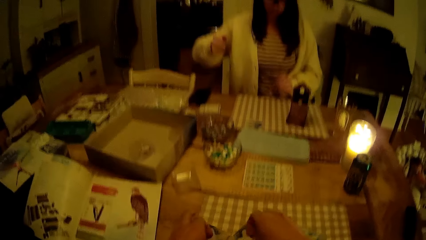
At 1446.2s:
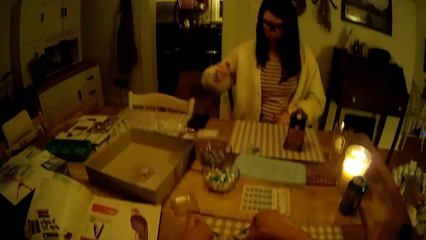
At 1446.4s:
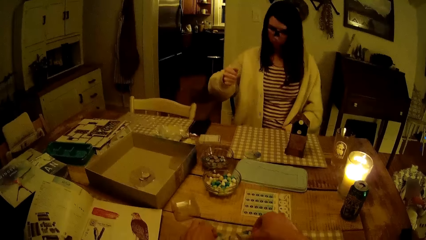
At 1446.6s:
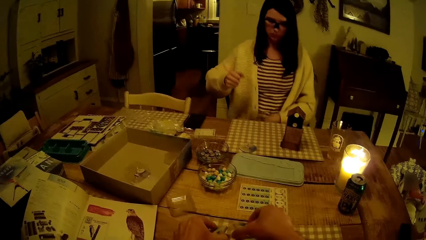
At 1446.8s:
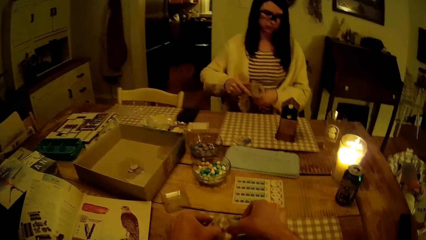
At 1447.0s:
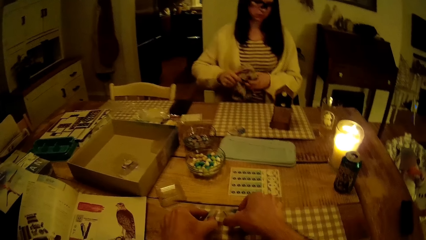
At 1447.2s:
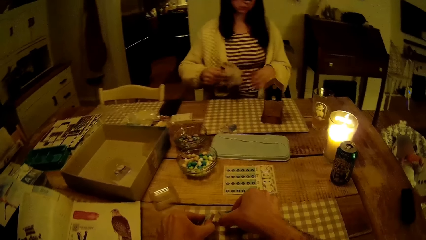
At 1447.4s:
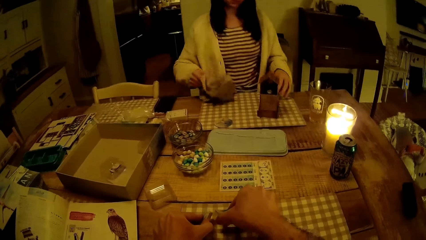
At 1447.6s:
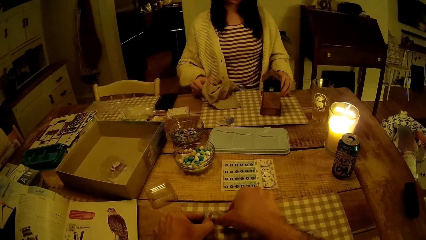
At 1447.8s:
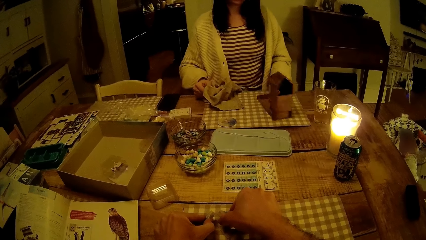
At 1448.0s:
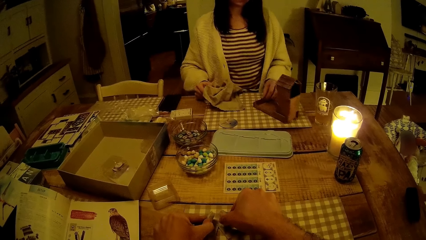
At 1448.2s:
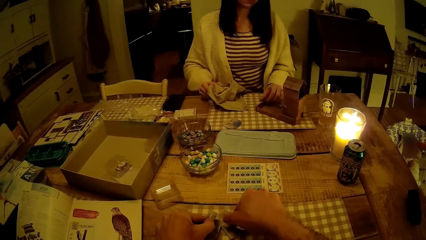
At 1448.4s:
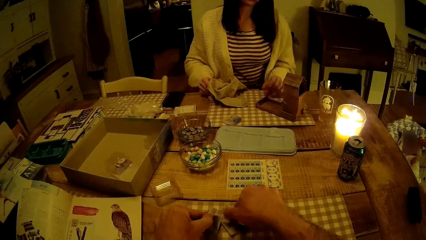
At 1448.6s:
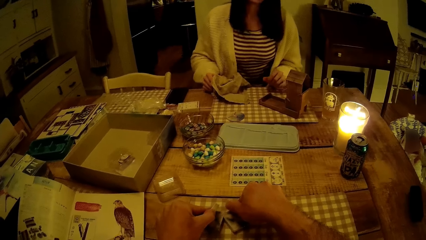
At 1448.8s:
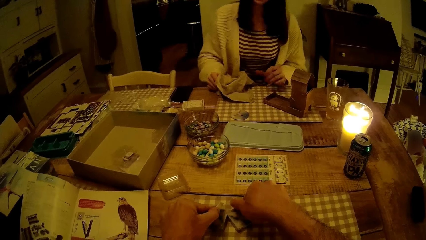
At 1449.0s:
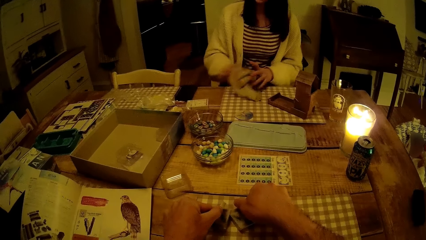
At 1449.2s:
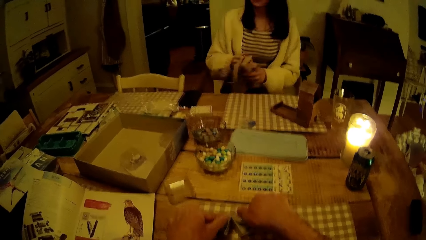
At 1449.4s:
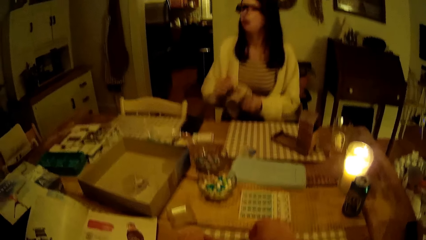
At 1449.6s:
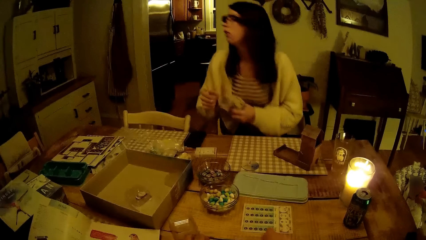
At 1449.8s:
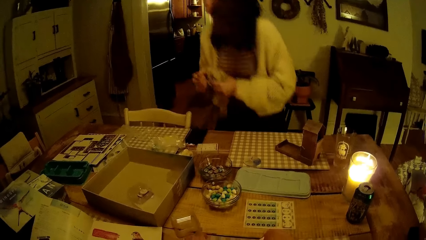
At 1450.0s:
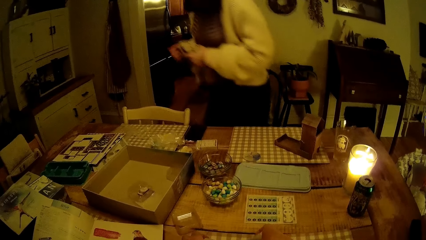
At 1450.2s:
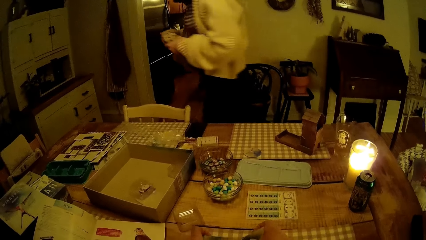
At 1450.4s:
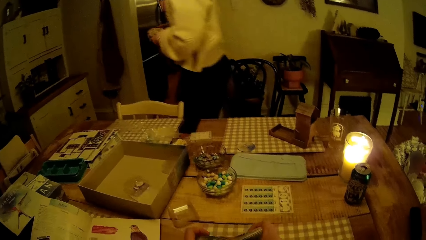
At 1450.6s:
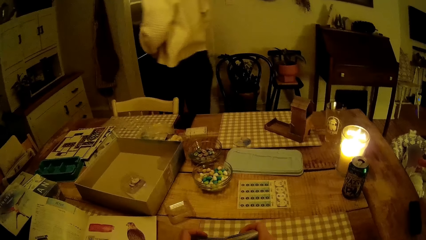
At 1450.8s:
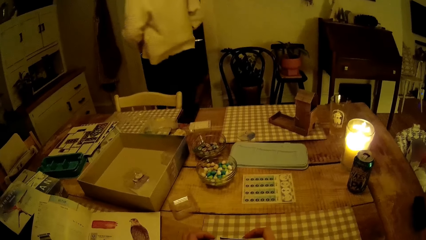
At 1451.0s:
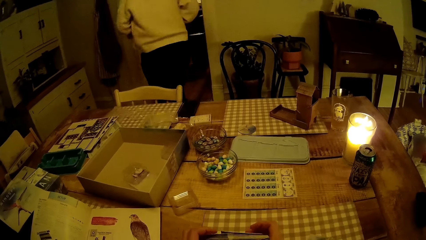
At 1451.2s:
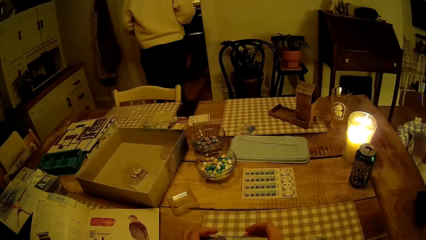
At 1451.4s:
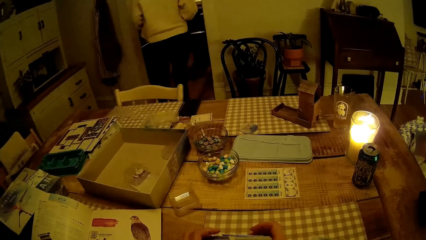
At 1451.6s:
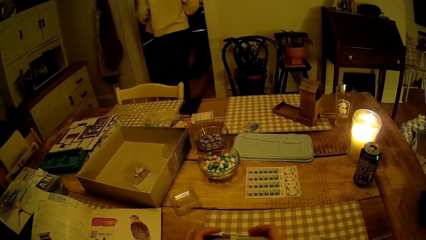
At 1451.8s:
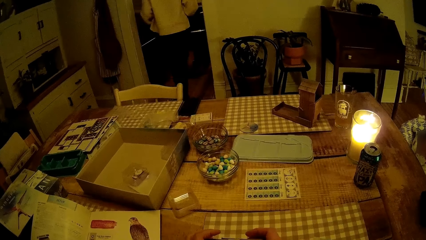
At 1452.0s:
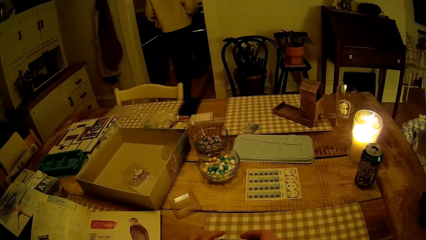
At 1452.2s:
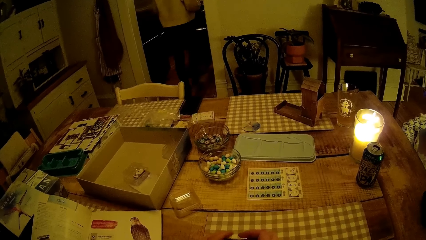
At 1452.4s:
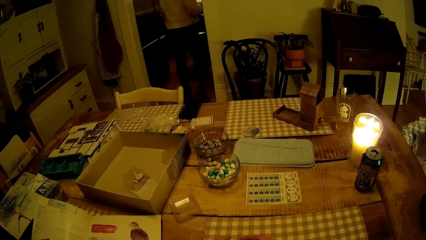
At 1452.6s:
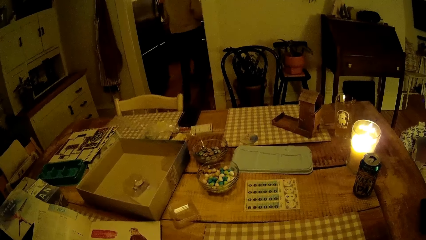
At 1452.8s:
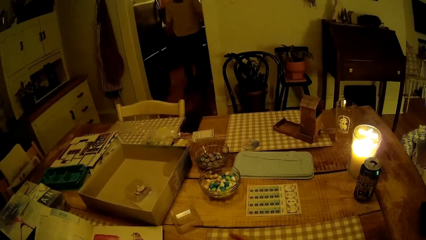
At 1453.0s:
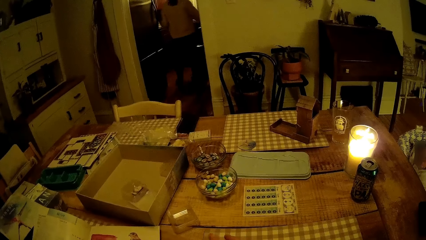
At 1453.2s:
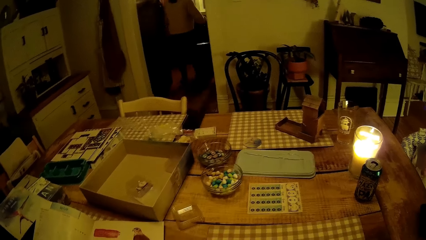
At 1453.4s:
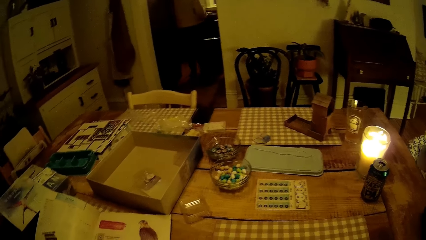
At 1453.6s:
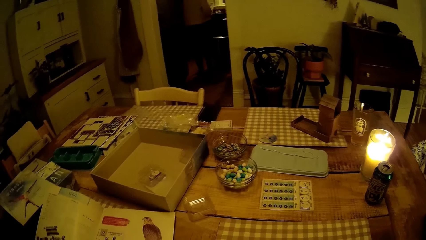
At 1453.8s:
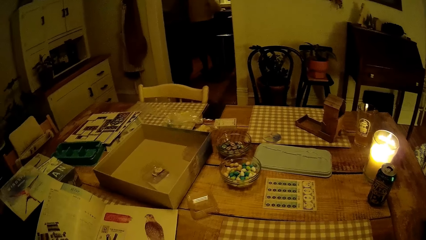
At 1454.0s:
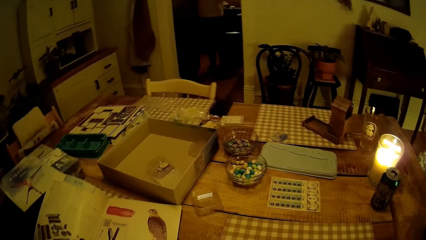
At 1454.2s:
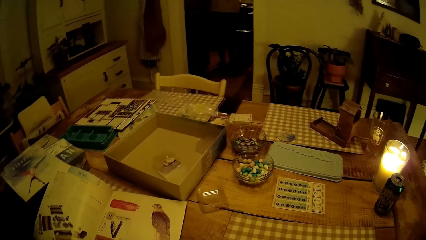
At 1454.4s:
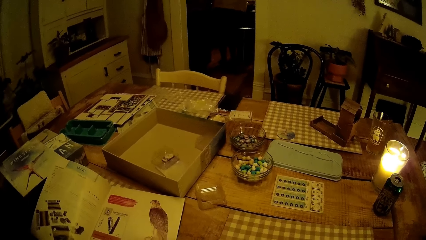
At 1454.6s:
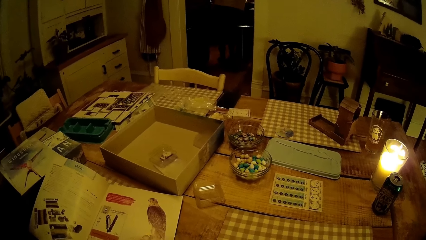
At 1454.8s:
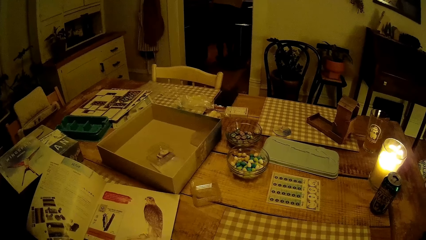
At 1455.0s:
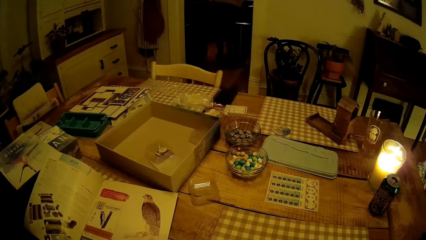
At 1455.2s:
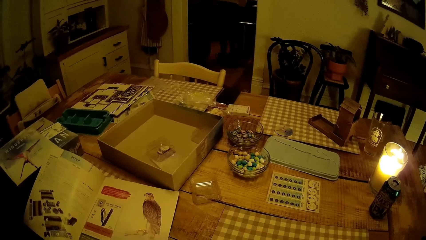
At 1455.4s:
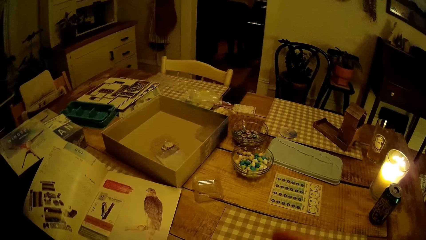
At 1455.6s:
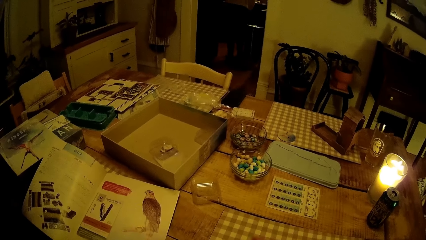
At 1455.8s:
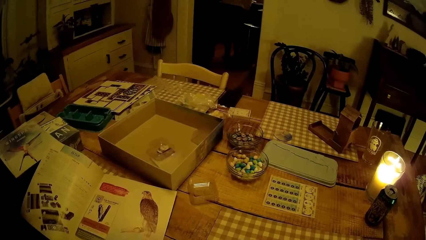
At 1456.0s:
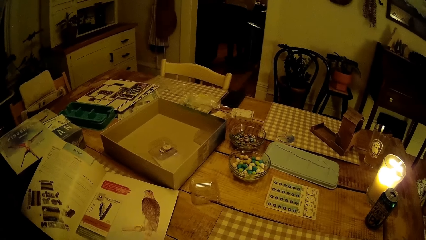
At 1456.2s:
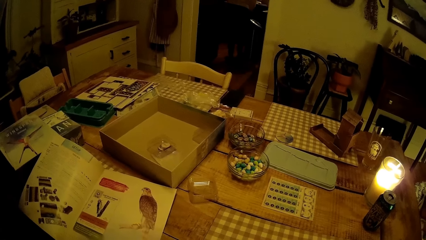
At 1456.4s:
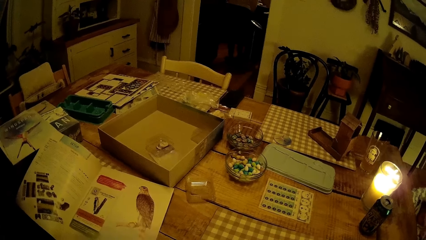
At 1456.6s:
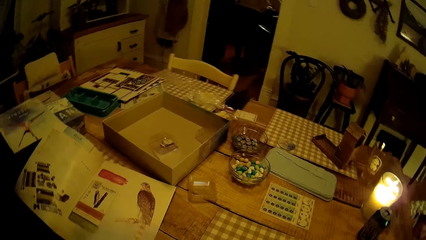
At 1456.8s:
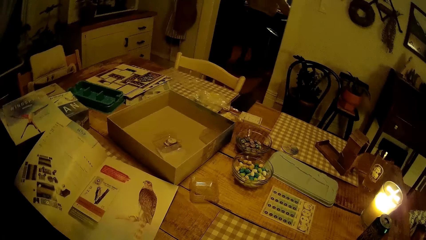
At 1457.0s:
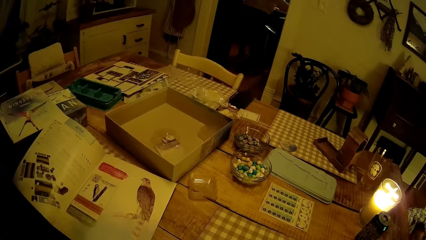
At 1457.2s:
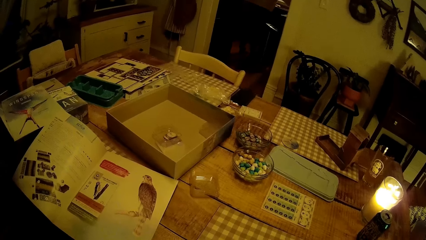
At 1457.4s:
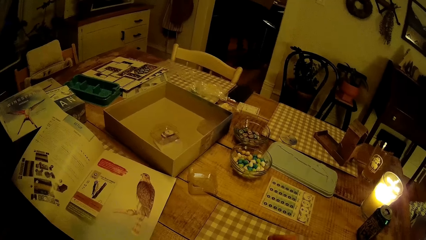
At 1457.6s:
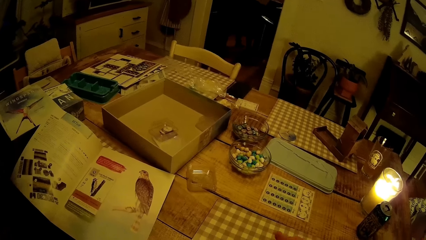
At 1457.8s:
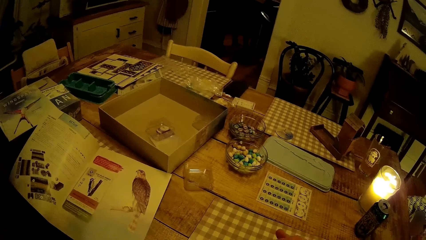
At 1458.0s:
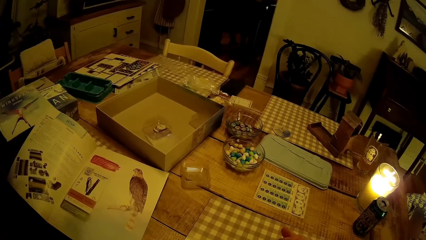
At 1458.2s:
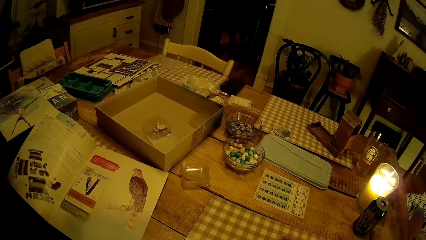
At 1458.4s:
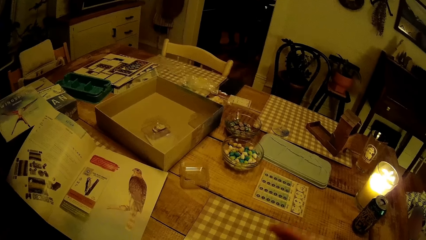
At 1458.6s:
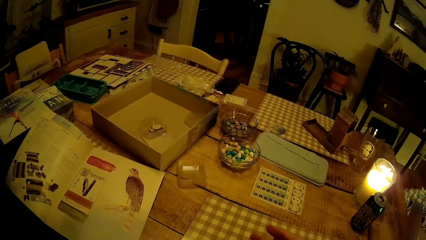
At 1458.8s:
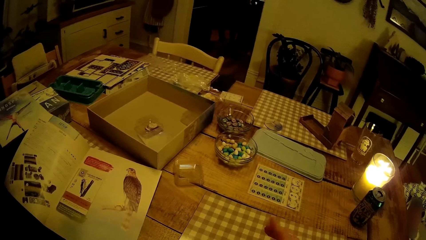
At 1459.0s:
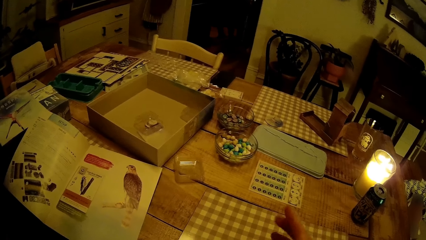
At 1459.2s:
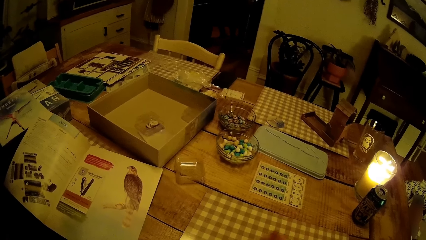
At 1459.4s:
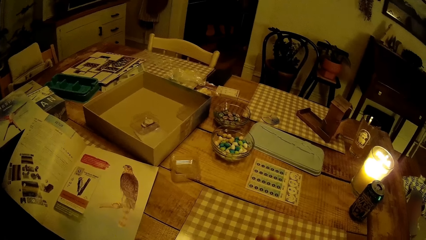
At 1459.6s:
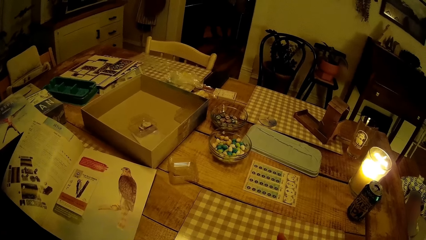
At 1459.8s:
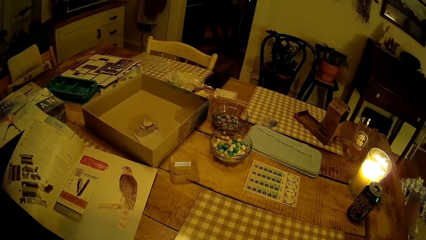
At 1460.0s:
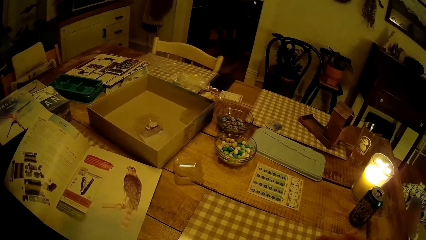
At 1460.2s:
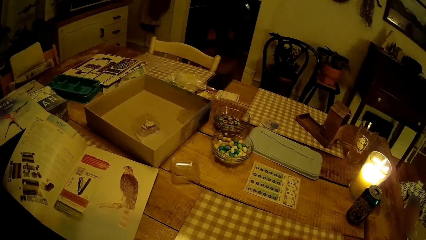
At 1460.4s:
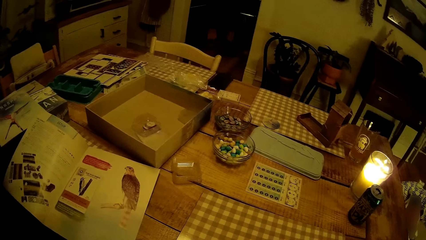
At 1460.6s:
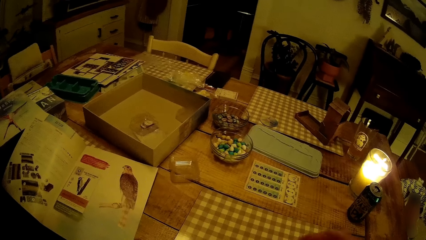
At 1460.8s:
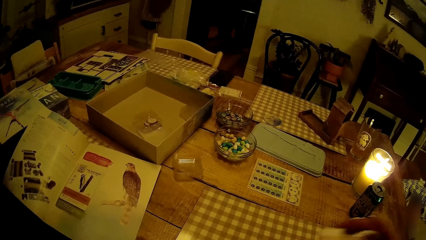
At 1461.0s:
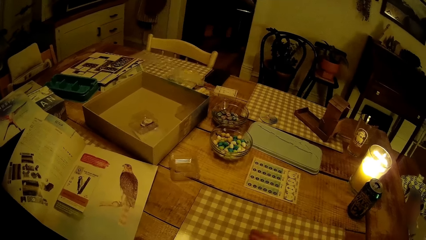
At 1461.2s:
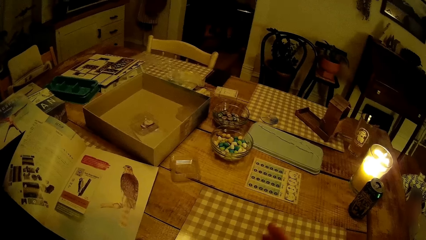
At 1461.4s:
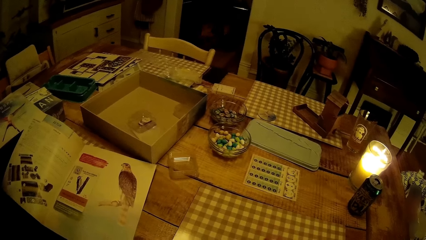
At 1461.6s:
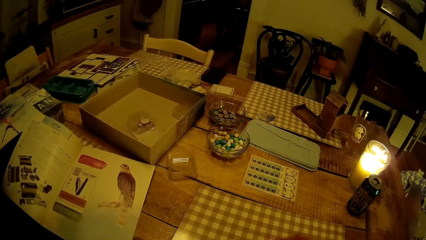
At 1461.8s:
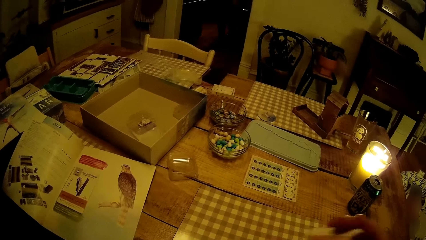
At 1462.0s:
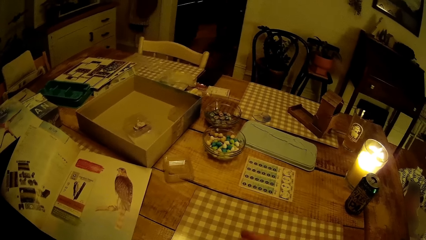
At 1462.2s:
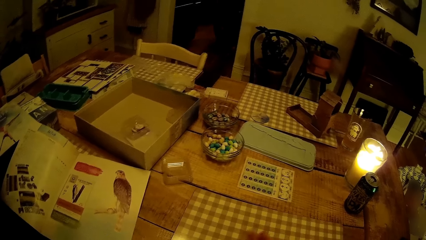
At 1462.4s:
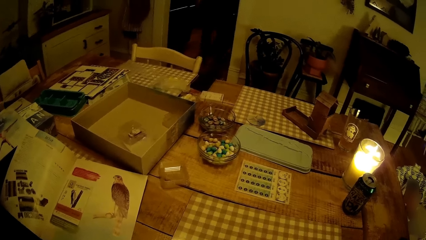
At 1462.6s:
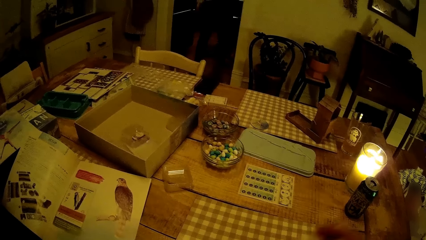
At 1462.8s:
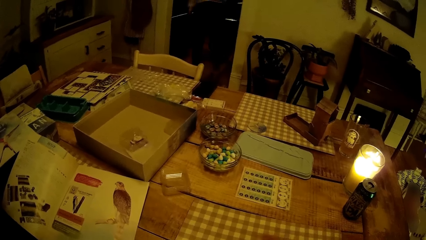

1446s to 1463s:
The camera wearer flips a pack of cards on the table with both hands. The woman picks up a napkin from her lap with her right hand, moves the board game dice tower with her left hand, and walks to the other room.
